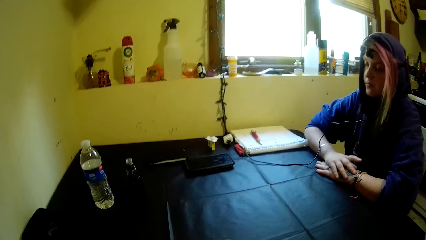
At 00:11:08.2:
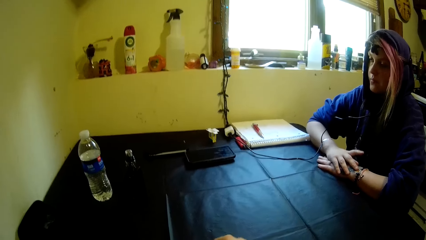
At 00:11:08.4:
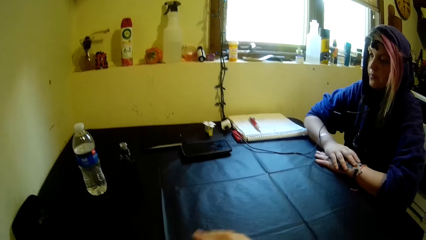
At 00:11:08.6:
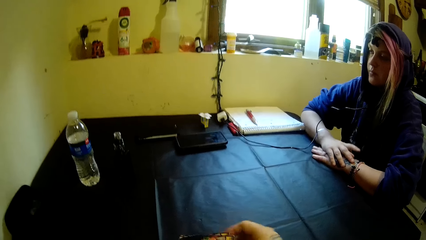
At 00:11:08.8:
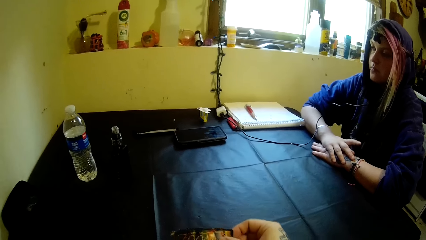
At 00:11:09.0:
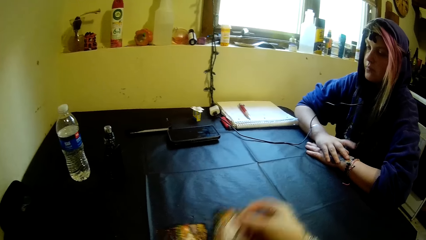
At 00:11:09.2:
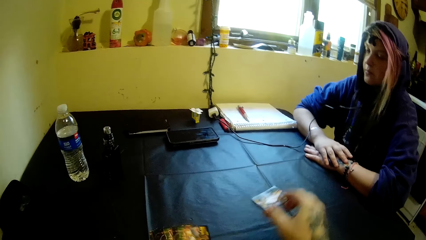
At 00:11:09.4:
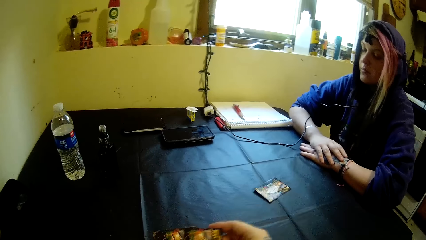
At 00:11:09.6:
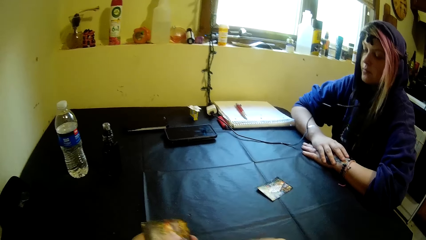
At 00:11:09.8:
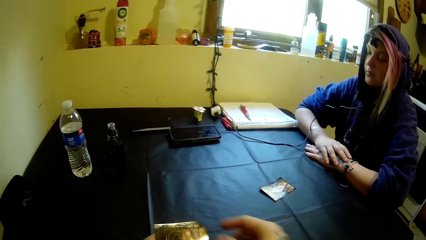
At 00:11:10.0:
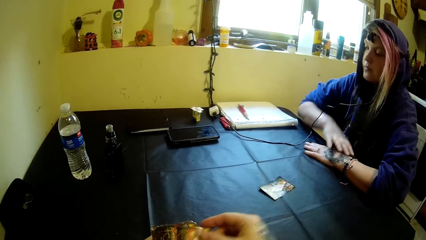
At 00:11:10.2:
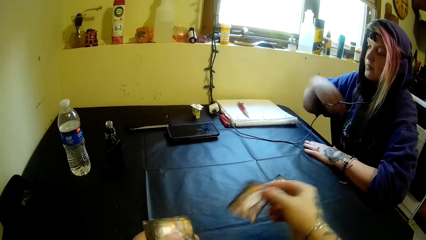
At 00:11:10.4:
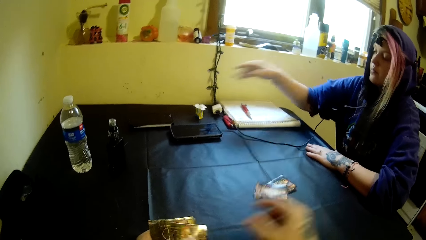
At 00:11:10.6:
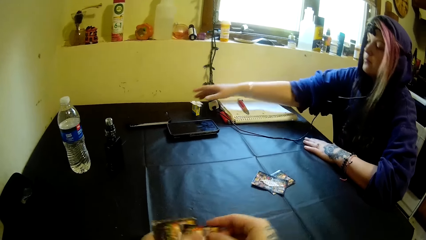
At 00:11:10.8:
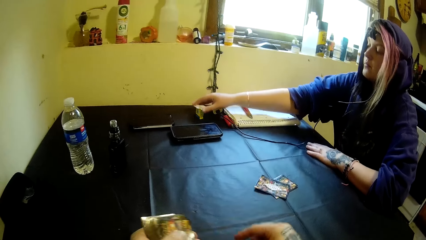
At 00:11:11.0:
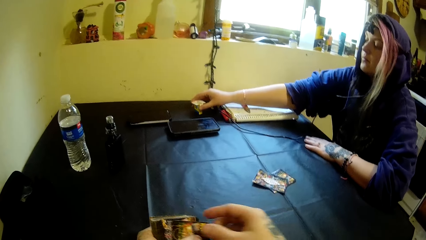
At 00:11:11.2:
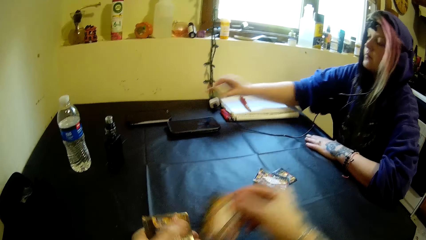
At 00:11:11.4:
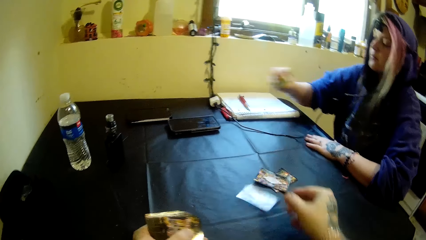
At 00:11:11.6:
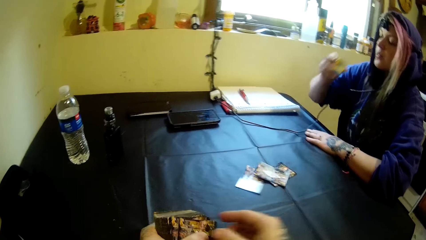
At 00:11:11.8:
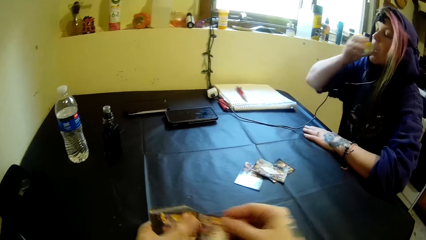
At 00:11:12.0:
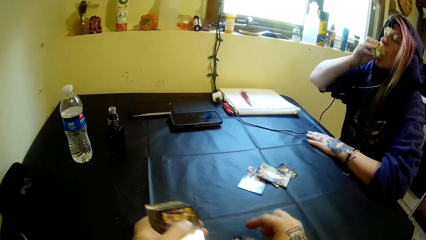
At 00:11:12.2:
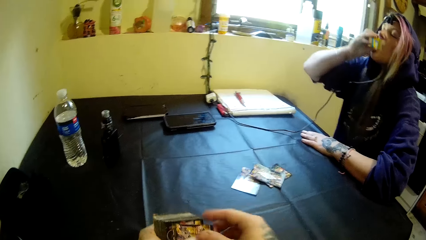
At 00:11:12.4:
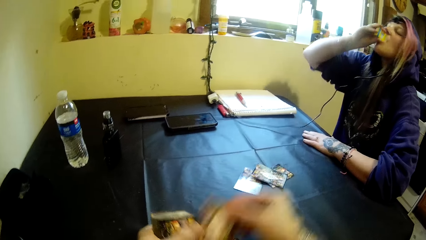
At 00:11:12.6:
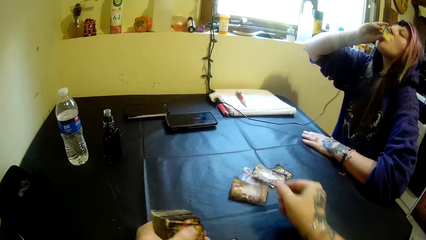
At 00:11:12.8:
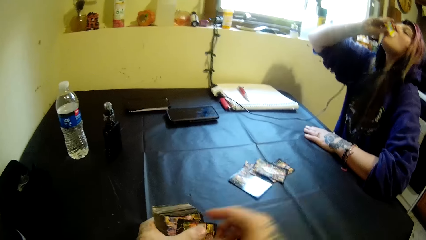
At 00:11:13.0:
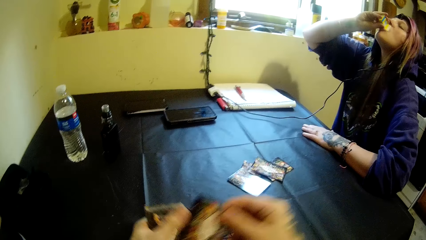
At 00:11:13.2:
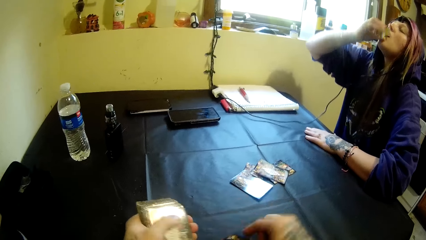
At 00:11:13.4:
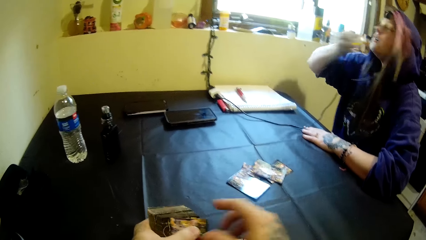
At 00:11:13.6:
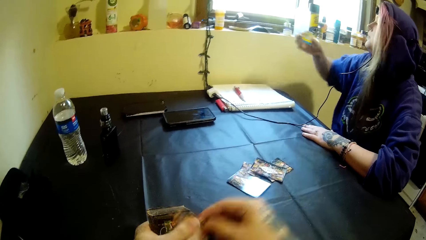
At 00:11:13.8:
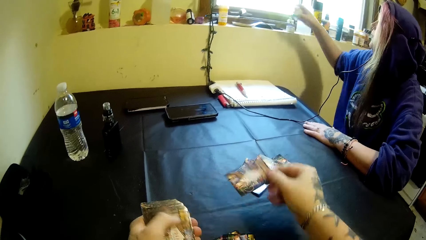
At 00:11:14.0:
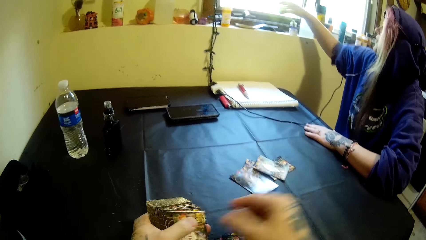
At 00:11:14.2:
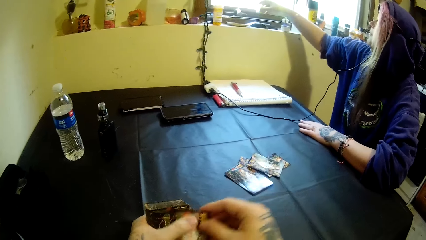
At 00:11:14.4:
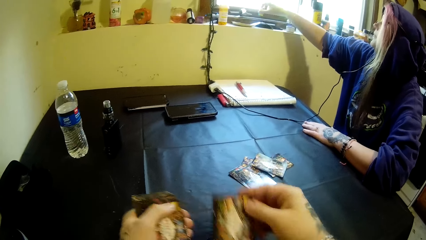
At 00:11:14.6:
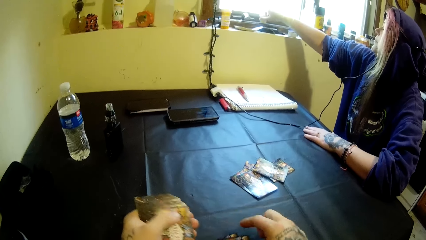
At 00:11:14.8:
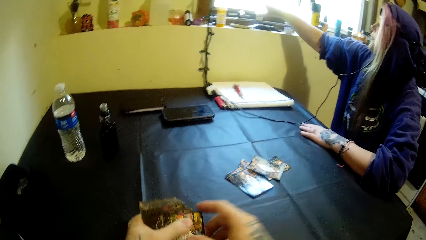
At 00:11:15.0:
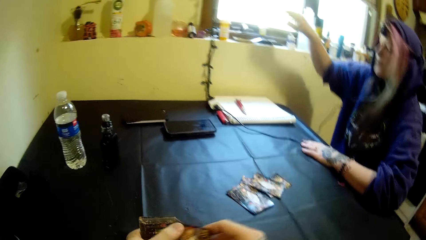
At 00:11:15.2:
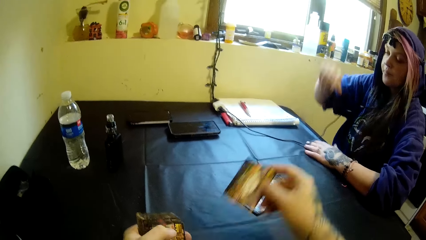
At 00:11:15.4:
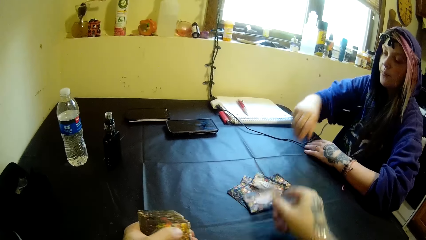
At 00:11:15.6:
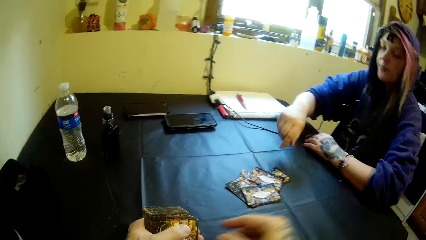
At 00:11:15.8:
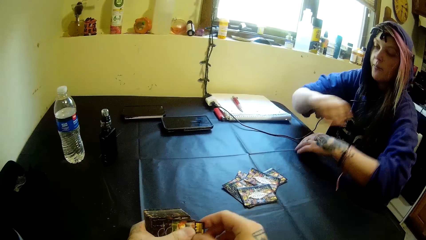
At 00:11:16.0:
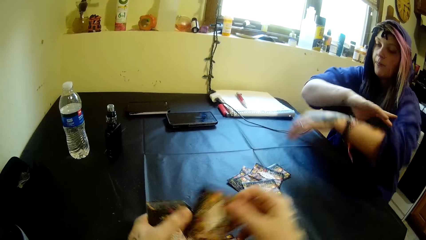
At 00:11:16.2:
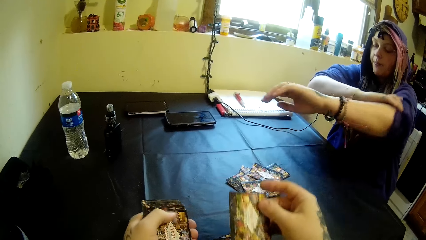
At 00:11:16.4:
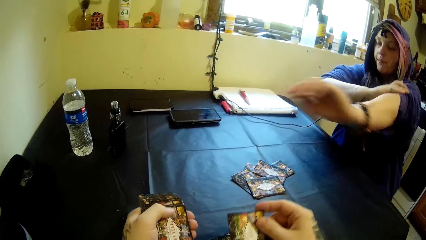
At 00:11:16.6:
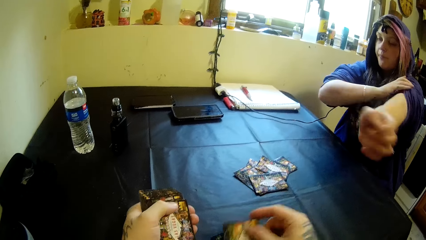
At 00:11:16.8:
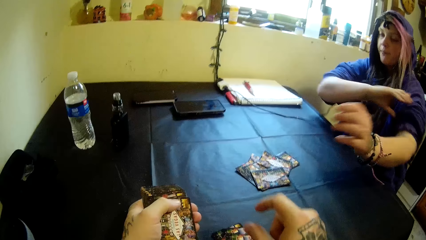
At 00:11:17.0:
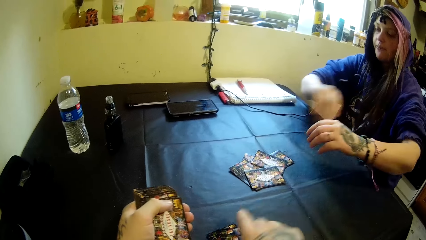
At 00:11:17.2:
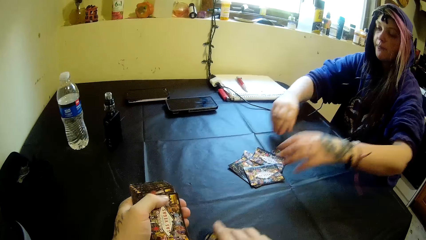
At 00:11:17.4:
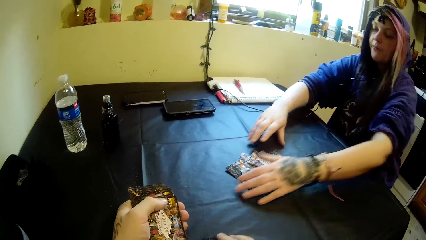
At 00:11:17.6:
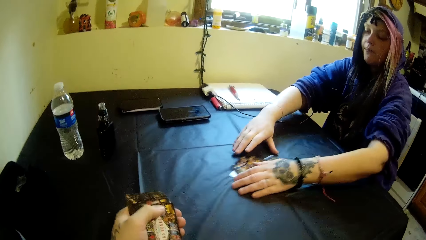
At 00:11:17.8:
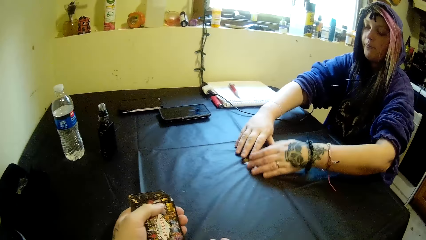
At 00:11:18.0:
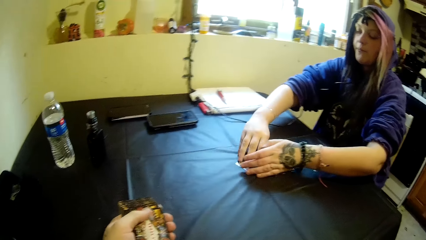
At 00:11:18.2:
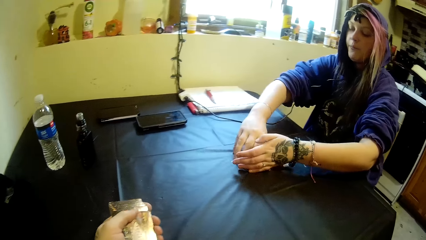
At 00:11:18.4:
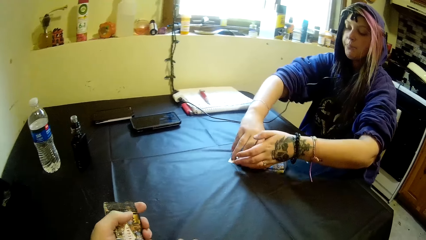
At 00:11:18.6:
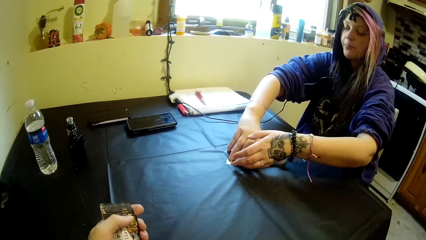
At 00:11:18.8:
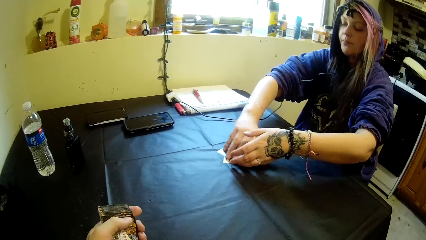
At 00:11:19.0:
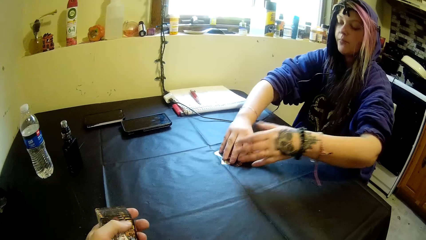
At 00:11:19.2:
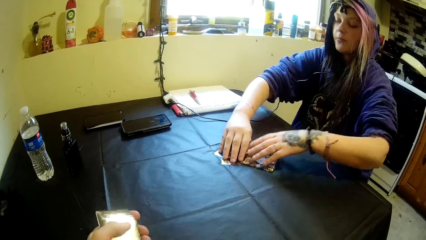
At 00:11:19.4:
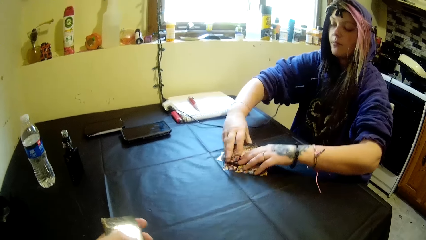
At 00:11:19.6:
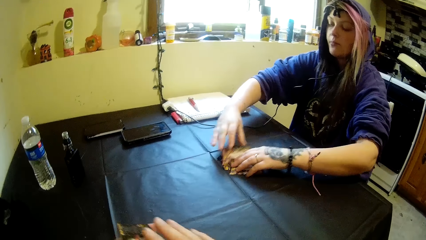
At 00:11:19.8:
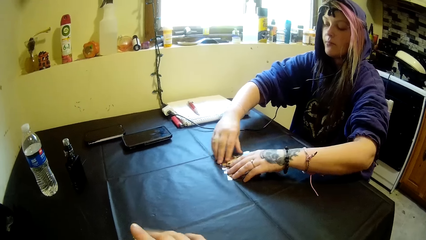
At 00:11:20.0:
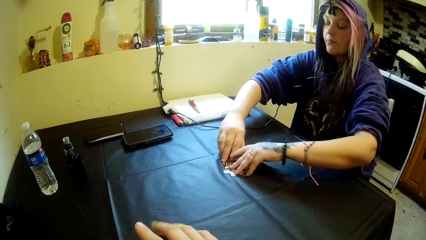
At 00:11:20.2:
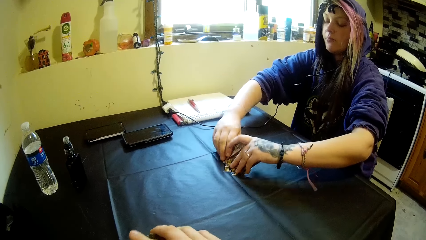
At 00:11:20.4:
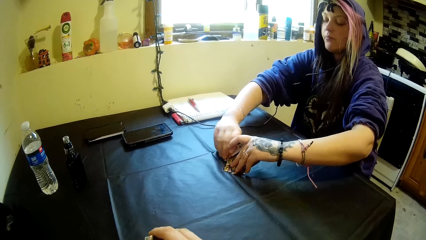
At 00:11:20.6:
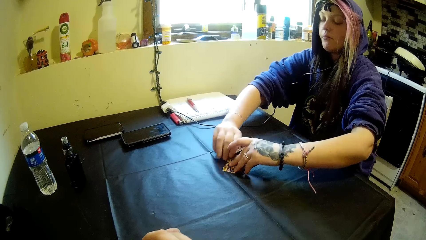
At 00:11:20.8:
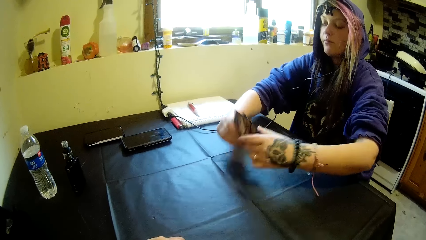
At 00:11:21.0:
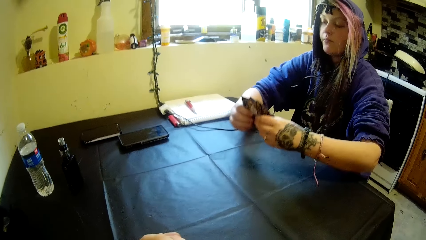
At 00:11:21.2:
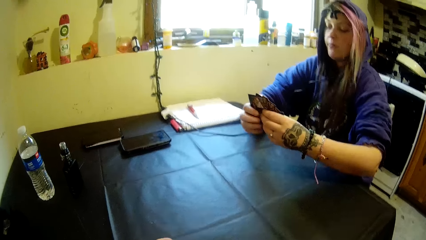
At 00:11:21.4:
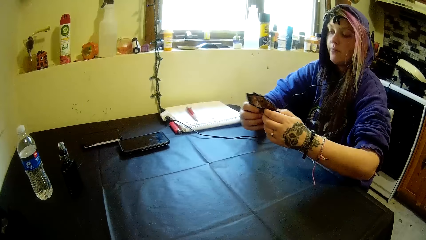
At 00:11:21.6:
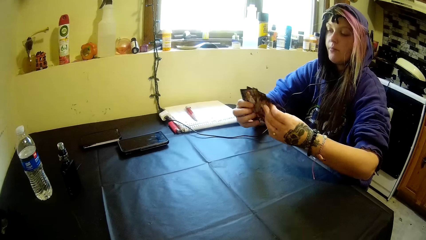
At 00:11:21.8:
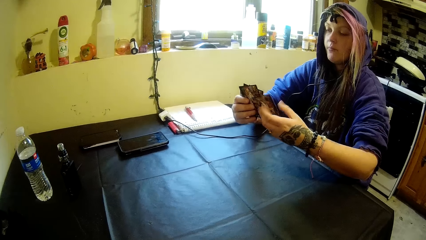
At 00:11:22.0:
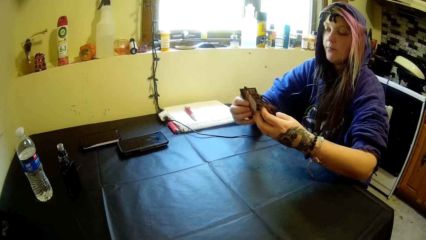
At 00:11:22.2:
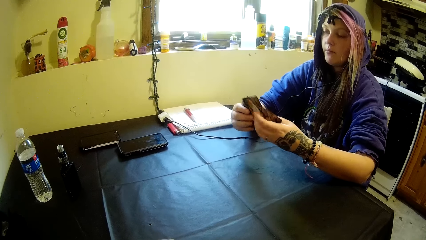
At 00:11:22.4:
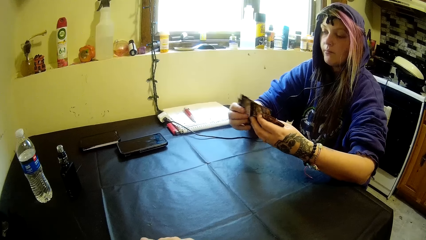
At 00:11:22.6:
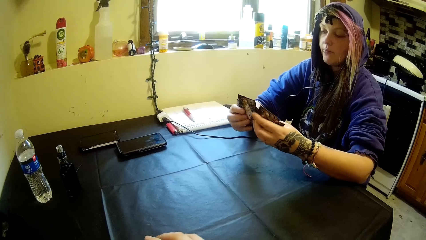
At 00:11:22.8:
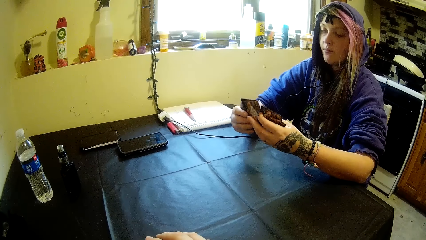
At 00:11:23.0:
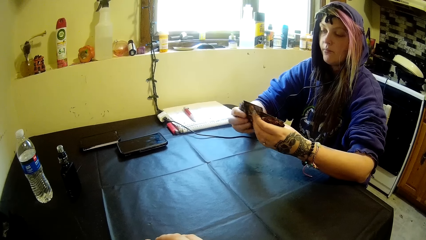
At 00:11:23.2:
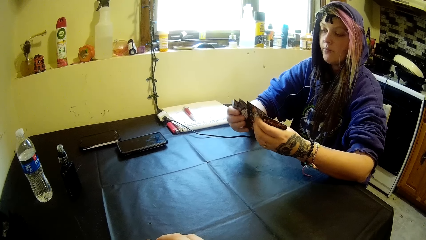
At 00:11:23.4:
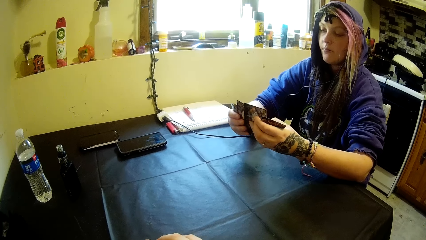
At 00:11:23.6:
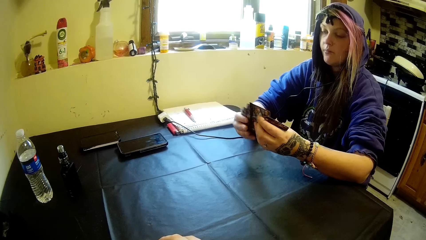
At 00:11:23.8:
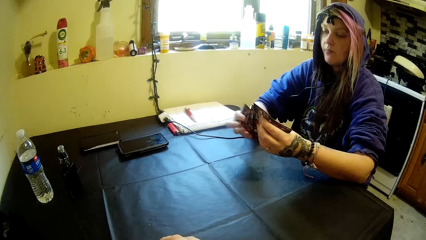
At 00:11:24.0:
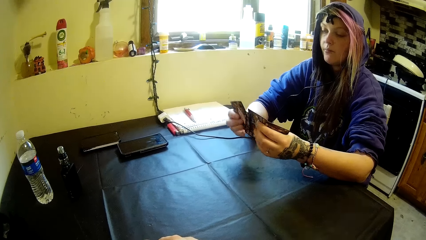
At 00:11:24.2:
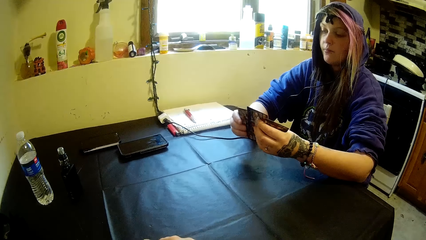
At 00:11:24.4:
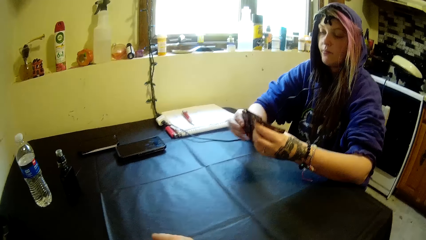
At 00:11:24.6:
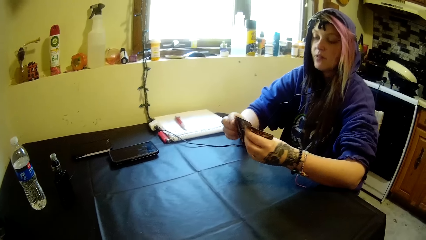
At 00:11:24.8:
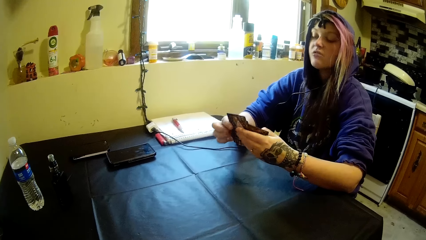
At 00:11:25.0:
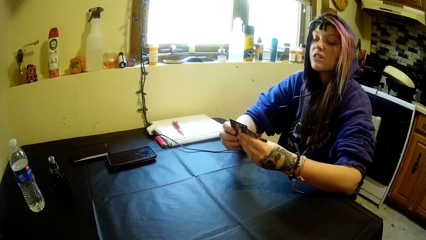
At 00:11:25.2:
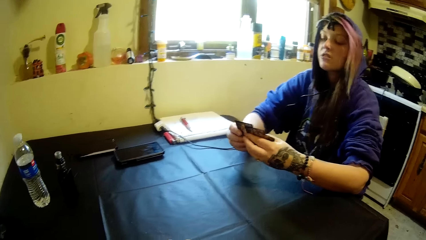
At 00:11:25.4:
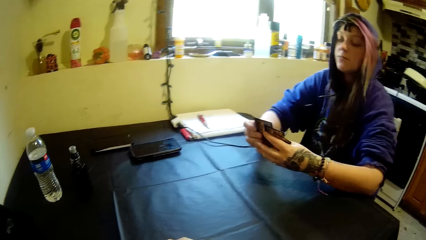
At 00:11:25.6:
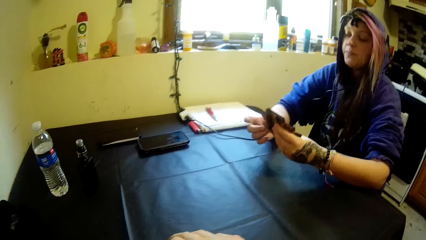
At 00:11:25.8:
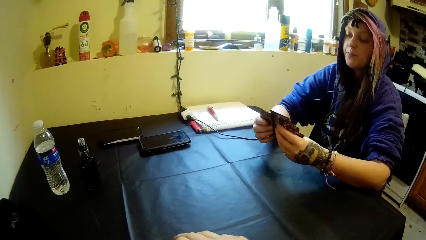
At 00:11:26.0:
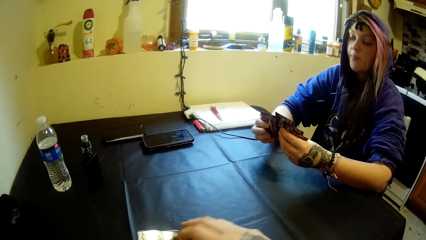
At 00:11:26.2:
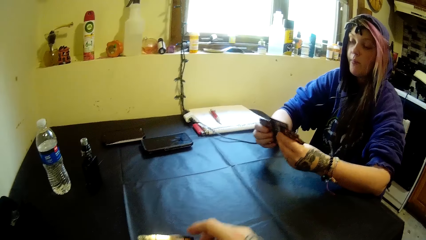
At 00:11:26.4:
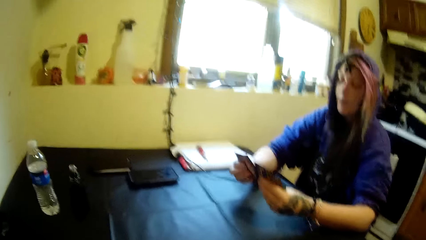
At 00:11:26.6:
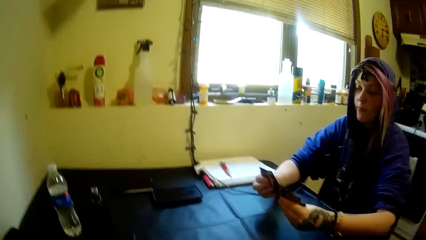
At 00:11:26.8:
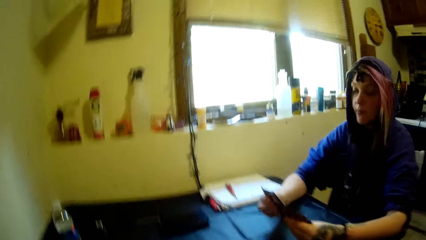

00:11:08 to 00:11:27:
The camera wearer distributes the cards on the table. A woman picks up a cup from the table. The woman drinks from the cup. The woman drops the cup on the window pane. The woman moves her hands. The woman packs cards off the table. The woman picks up the cards. The woman looks at the cards.
